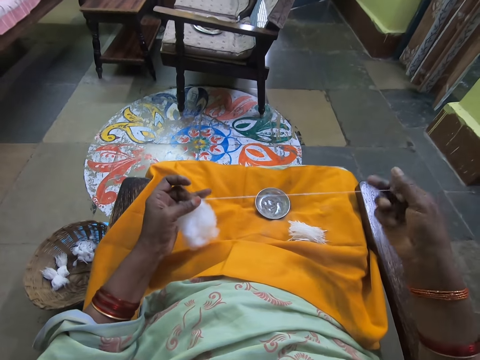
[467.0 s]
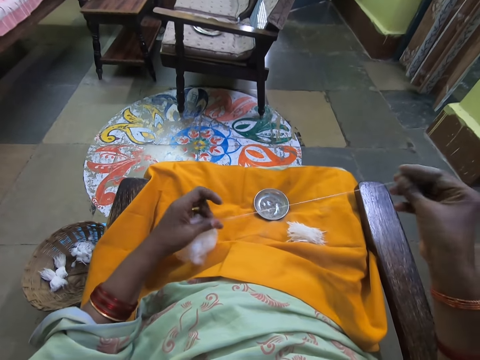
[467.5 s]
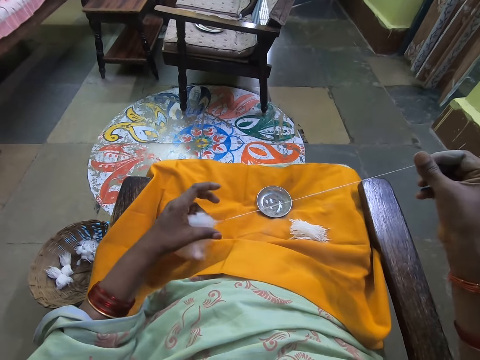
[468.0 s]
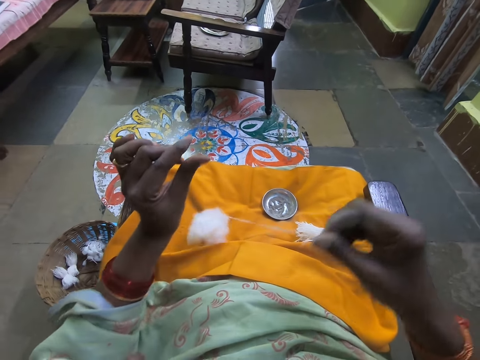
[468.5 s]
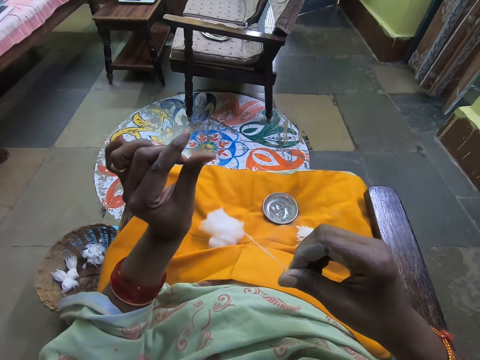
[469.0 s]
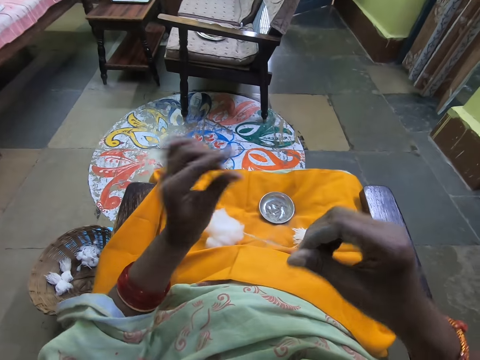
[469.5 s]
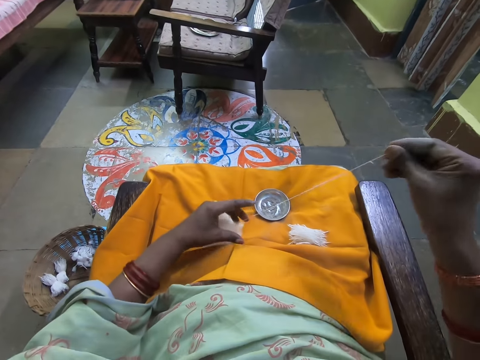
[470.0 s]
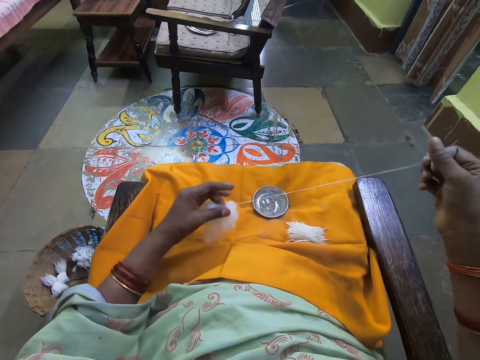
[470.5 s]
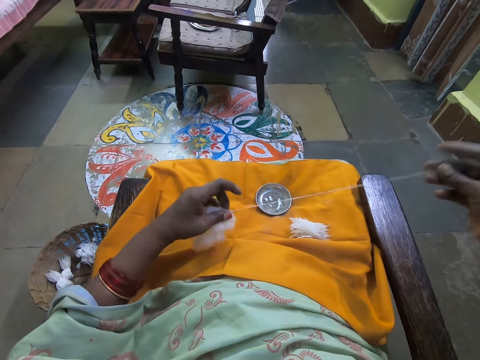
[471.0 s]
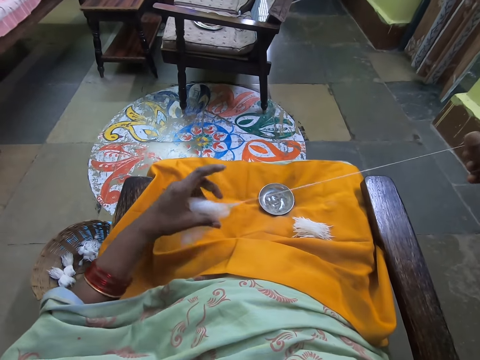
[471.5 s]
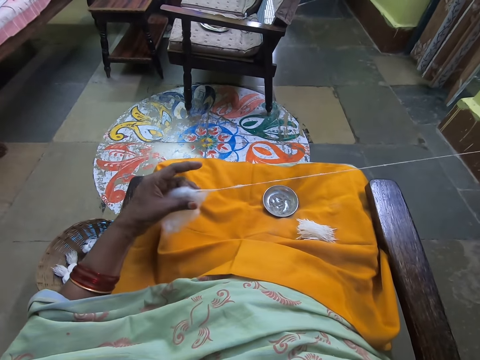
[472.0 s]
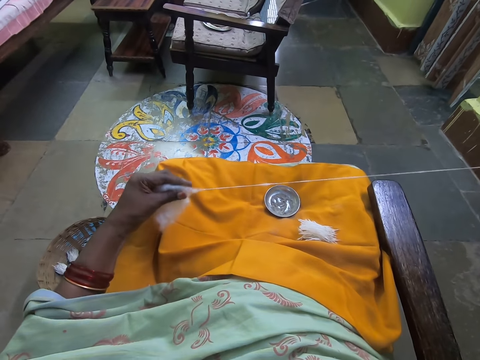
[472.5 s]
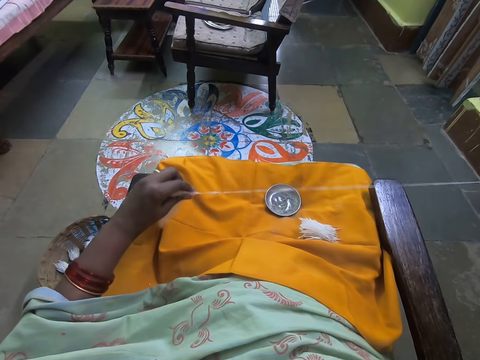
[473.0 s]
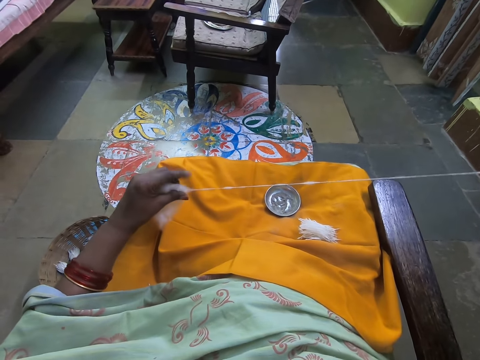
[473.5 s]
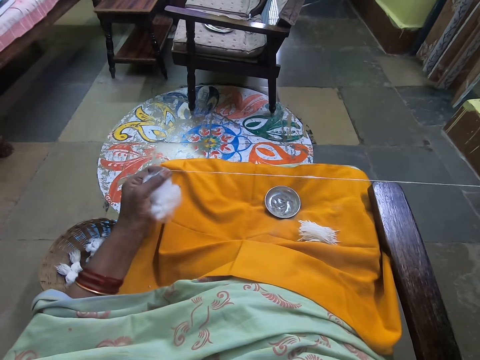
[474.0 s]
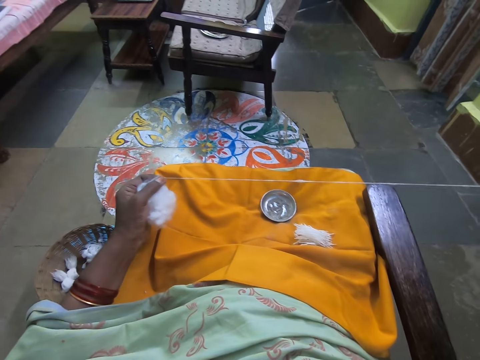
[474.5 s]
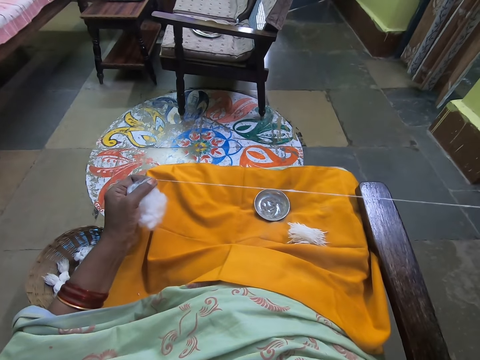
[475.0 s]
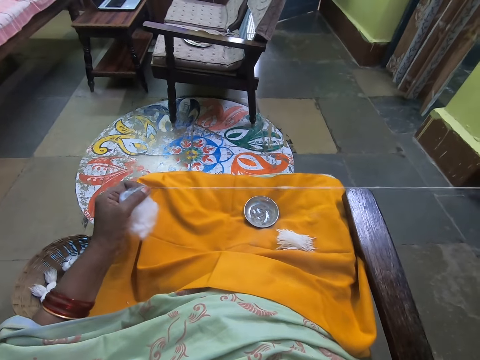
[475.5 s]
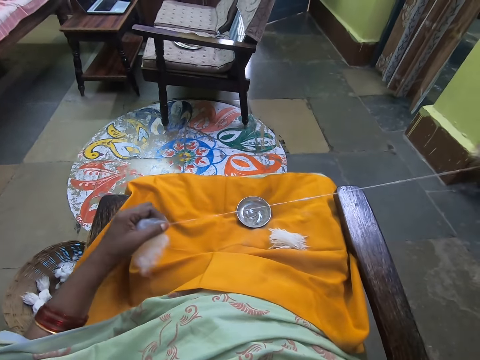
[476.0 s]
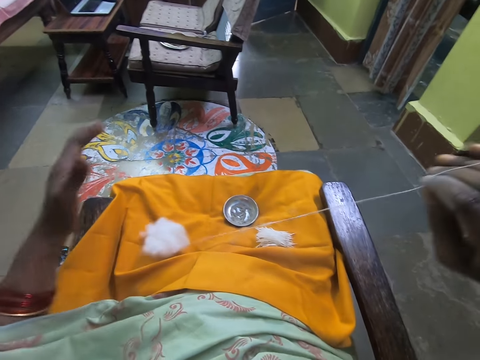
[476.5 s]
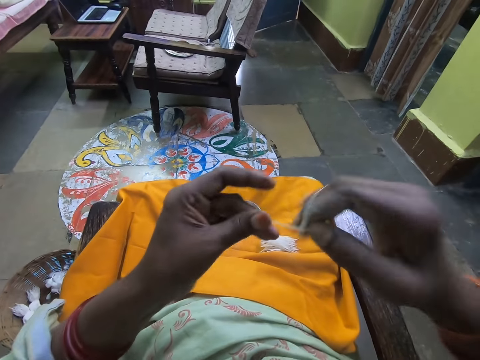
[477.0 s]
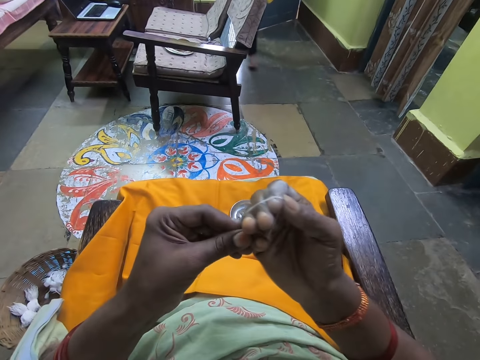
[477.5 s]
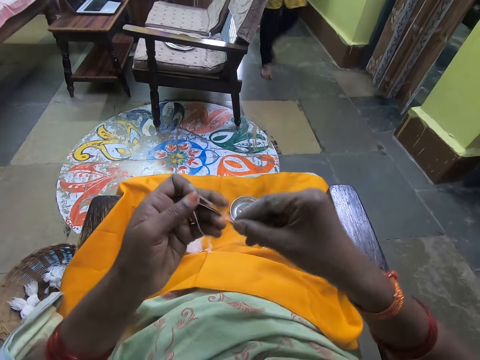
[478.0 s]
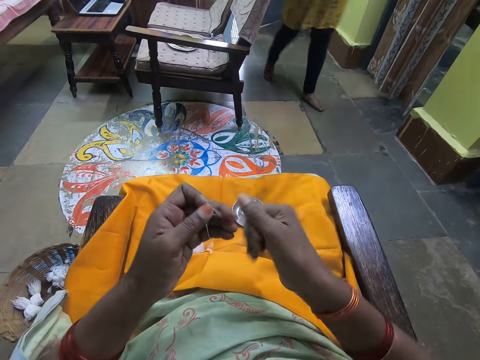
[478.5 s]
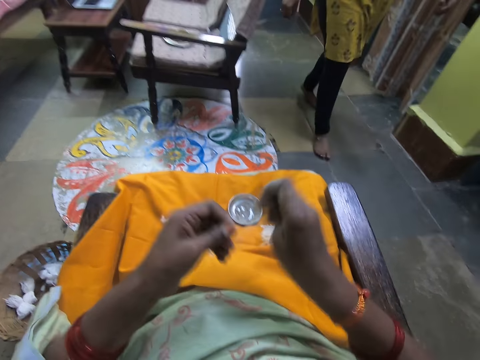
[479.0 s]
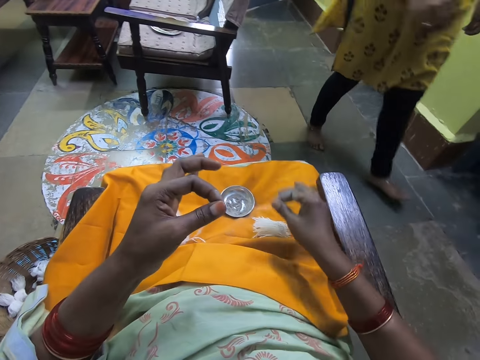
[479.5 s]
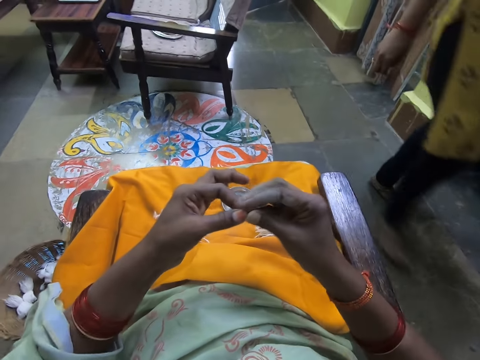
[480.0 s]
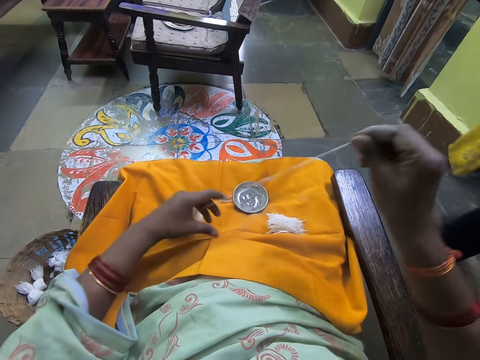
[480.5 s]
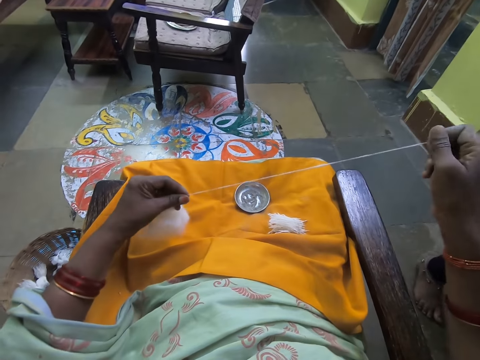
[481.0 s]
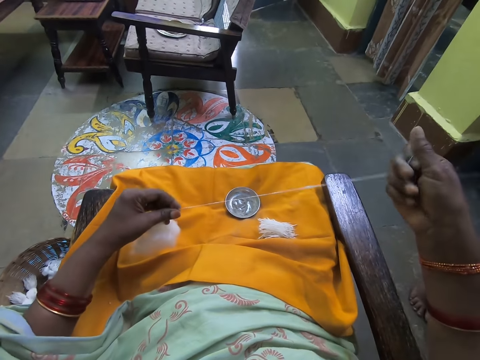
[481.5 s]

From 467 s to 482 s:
The camera wearer raises her left hand. She lifts the cotton fiber with her left hand. She pulls the cotton wool with her hand. She rolls the cotton fiber on her hand. A woman walks around the house. The camera wearer holds the cotton fiber with her left hand. She cuts the cotton fiber with her hand, puts the cotton fiber on her lap, and pulls the cotton fiber with her hand.

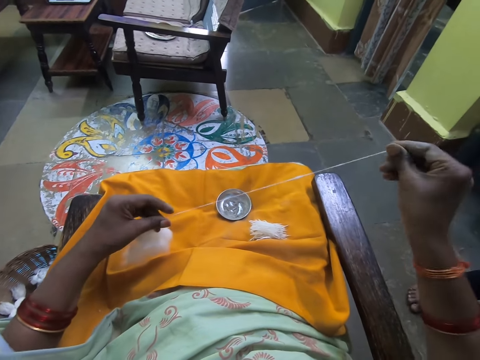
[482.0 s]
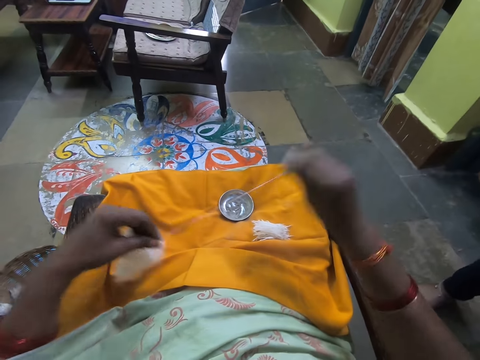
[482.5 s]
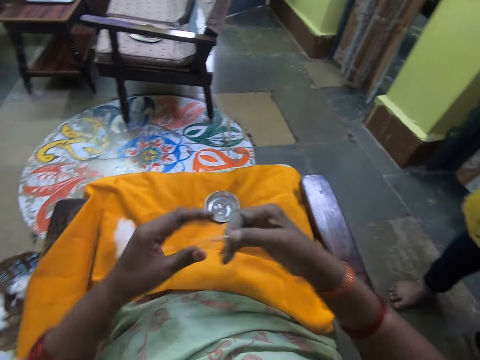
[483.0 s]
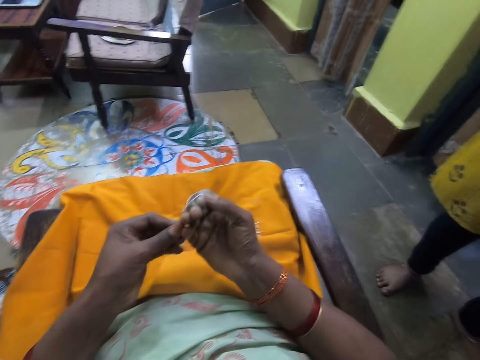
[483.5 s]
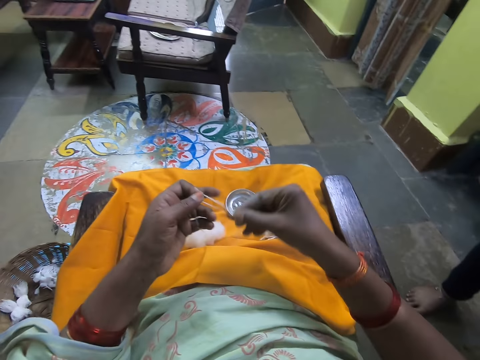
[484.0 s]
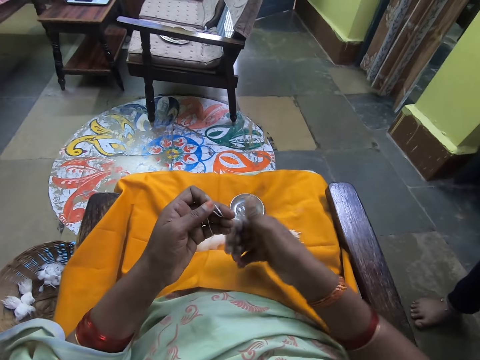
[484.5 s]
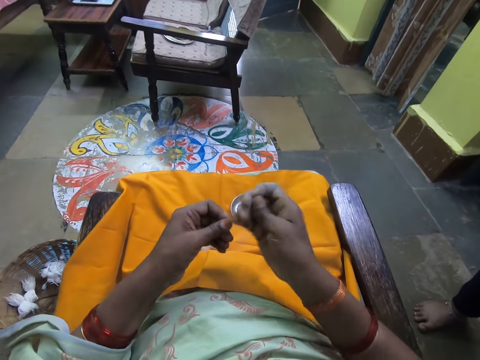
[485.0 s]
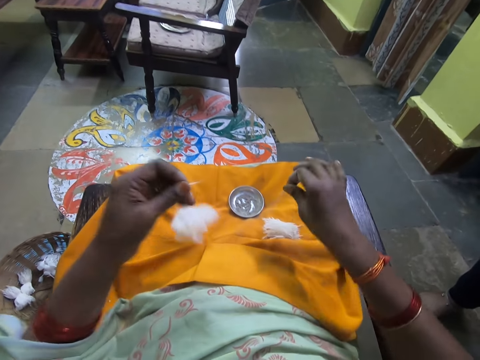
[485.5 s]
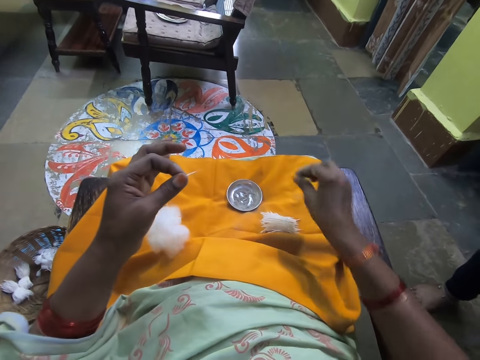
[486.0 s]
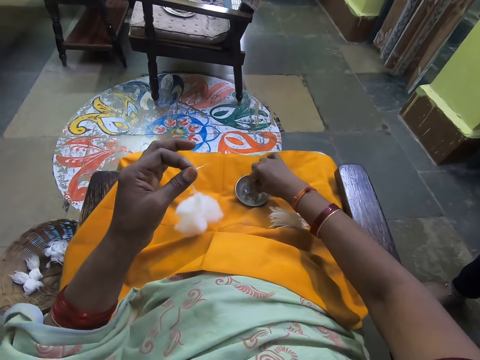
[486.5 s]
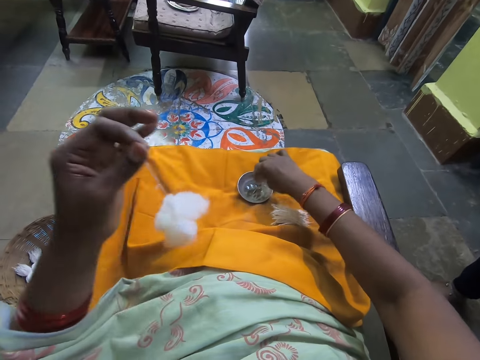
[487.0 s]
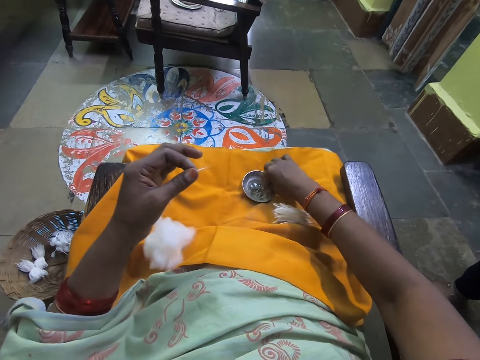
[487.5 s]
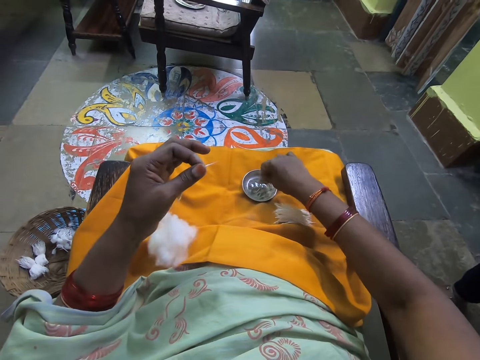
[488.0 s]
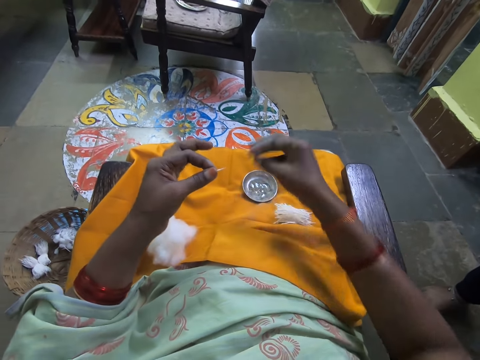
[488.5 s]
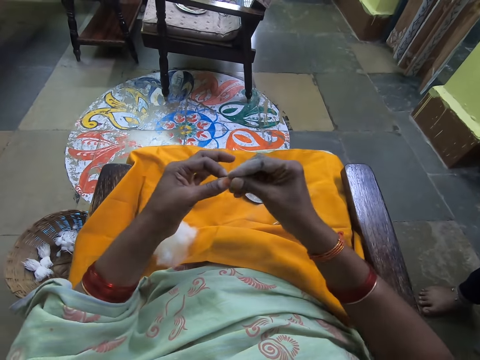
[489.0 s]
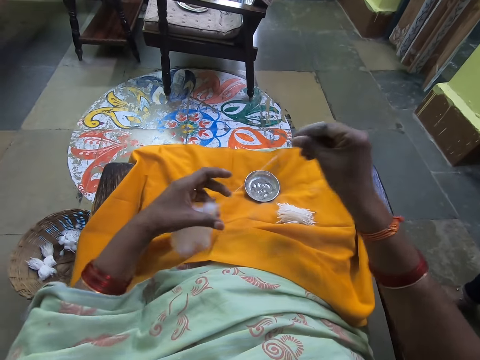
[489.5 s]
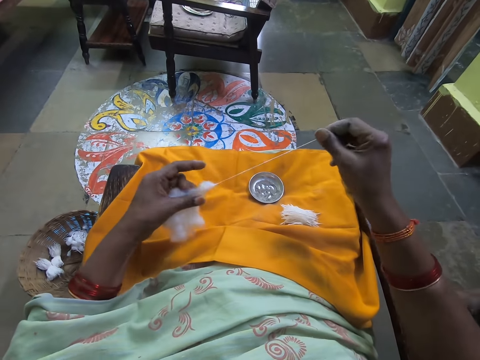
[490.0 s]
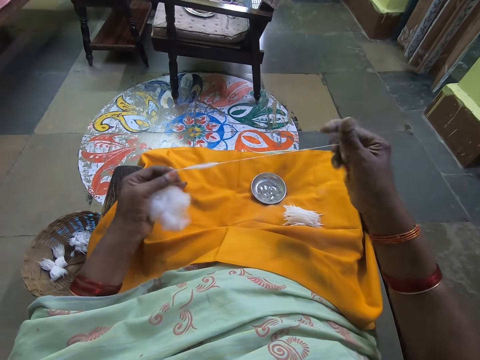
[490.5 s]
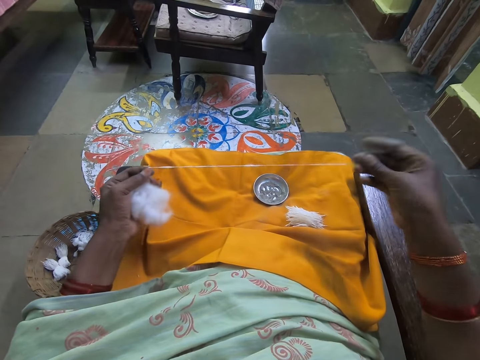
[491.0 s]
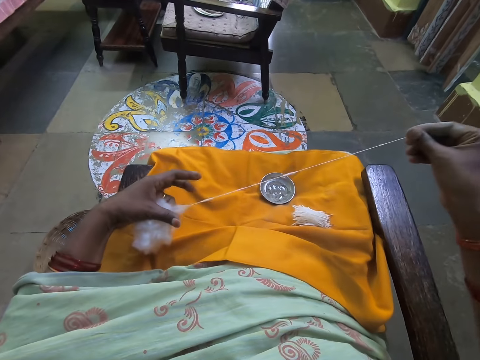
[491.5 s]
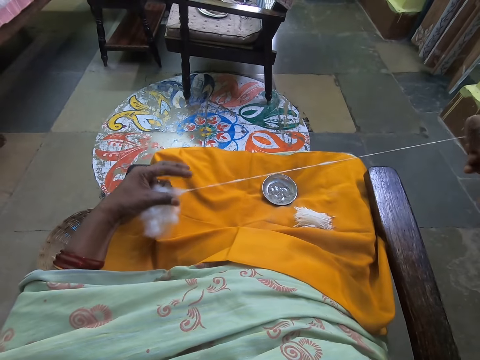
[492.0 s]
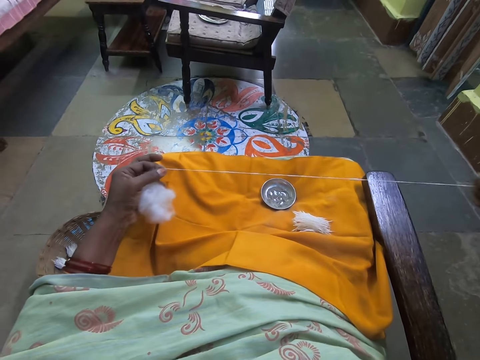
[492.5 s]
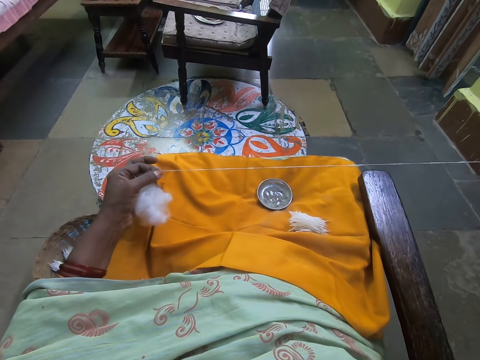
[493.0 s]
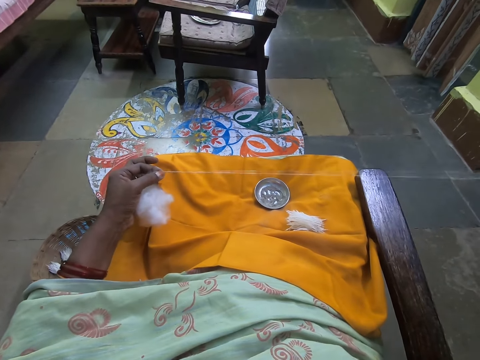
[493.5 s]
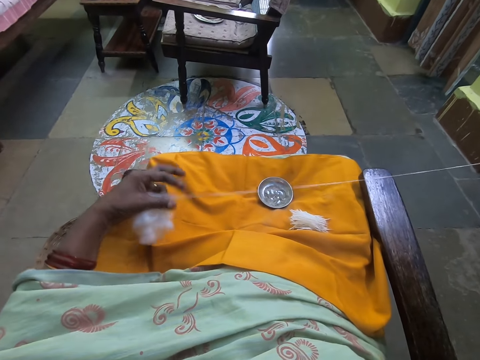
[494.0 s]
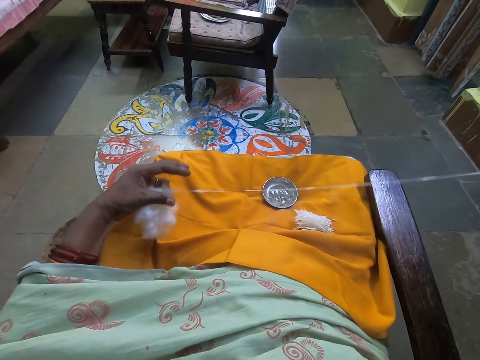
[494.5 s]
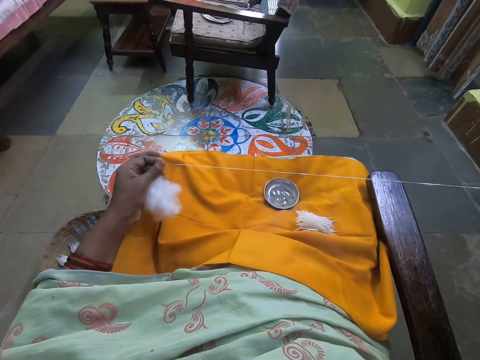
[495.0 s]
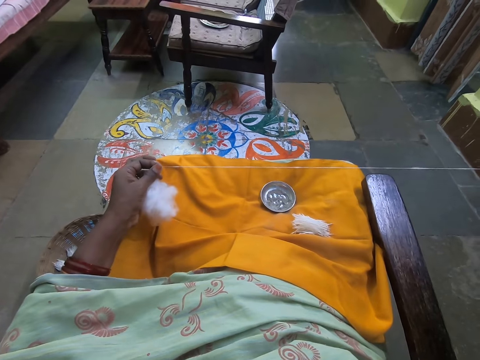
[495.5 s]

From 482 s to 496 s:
The camera wearer rolls the cotton fiber on her hand. A woman stands in the house. The camera wearer holds the cotton fiber with her left hand. She cuts the cotton fiber with her hand, puts the cotton fiber on her lap, and touches something on her lap. She pulls the cotton fiber with her hand.
